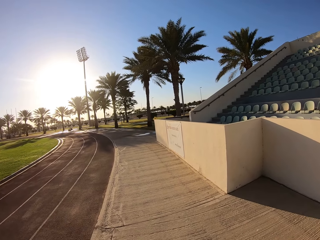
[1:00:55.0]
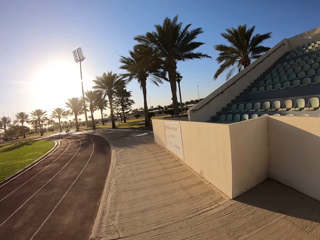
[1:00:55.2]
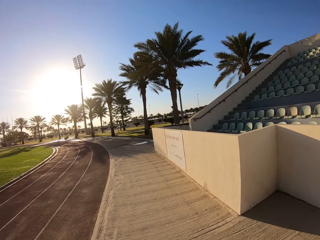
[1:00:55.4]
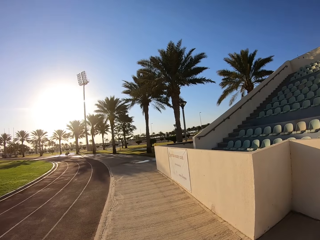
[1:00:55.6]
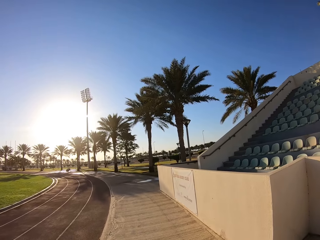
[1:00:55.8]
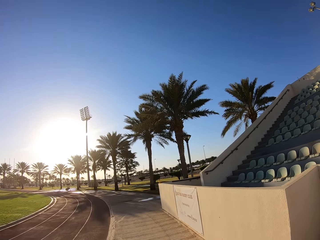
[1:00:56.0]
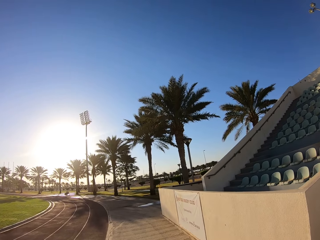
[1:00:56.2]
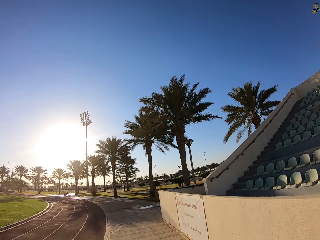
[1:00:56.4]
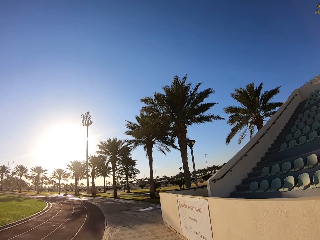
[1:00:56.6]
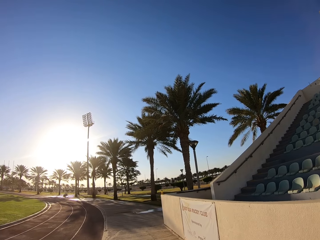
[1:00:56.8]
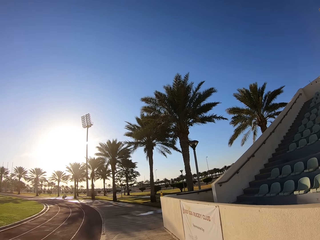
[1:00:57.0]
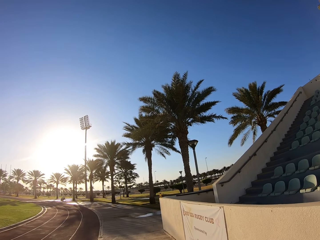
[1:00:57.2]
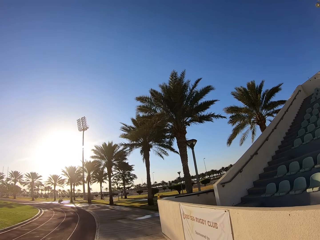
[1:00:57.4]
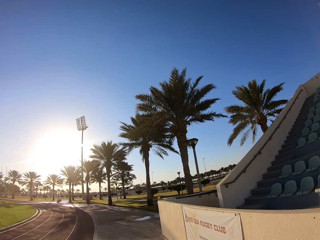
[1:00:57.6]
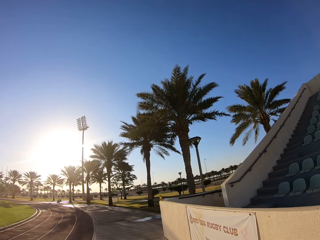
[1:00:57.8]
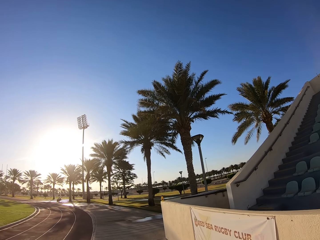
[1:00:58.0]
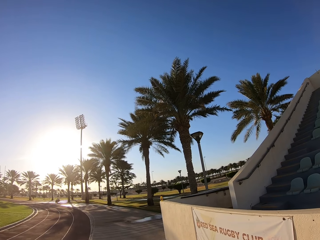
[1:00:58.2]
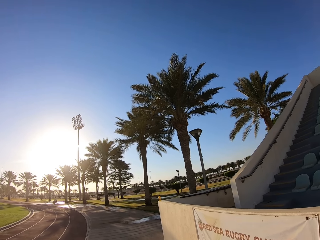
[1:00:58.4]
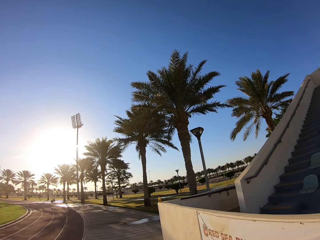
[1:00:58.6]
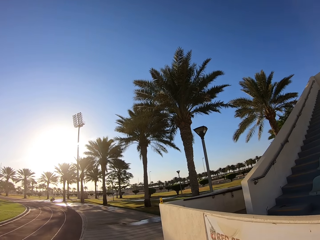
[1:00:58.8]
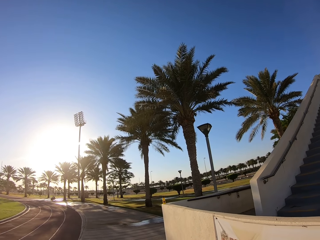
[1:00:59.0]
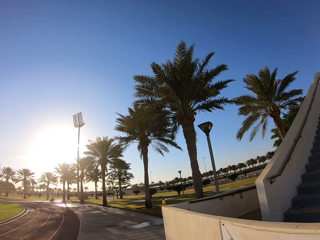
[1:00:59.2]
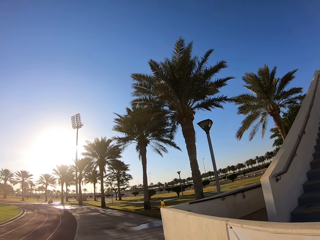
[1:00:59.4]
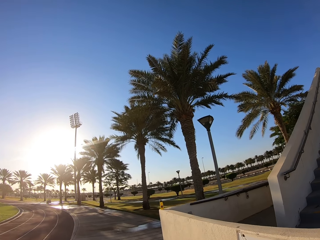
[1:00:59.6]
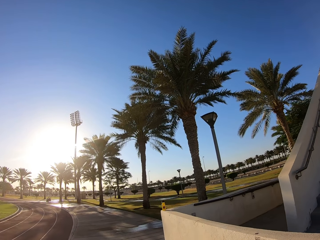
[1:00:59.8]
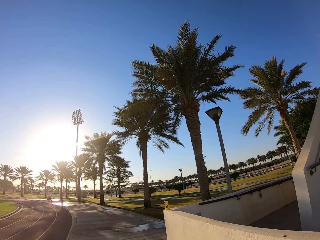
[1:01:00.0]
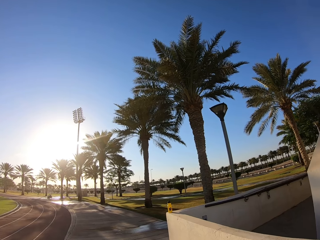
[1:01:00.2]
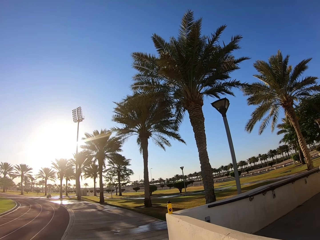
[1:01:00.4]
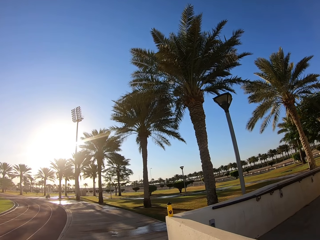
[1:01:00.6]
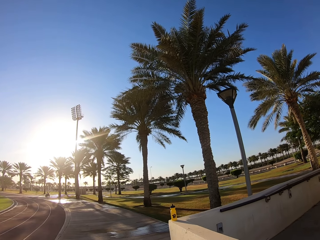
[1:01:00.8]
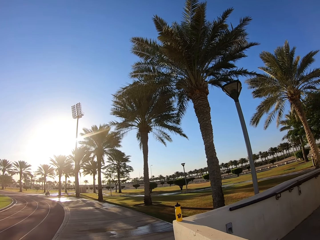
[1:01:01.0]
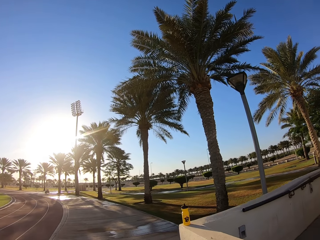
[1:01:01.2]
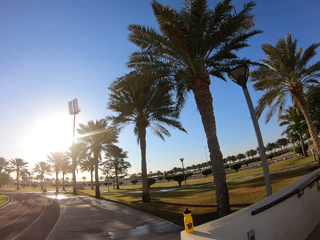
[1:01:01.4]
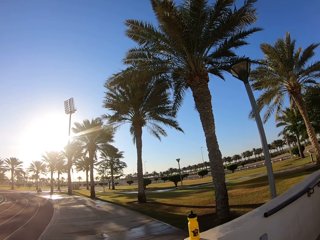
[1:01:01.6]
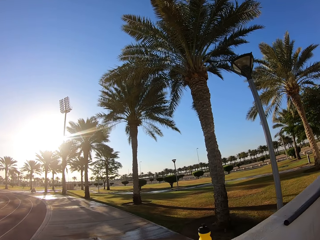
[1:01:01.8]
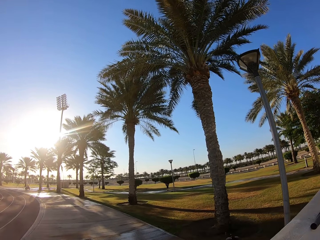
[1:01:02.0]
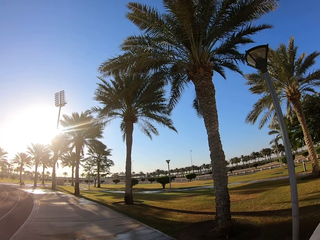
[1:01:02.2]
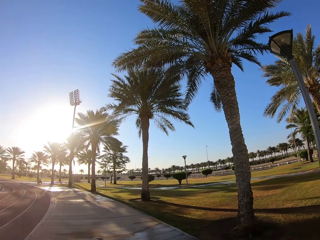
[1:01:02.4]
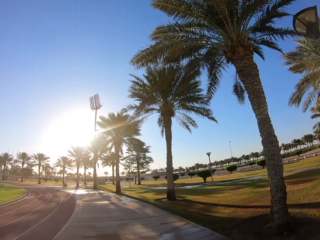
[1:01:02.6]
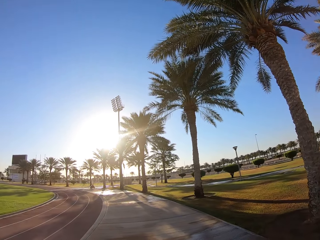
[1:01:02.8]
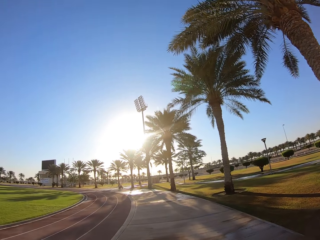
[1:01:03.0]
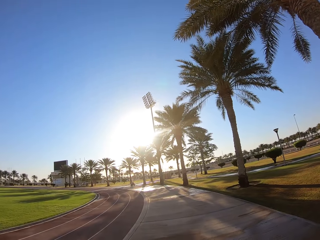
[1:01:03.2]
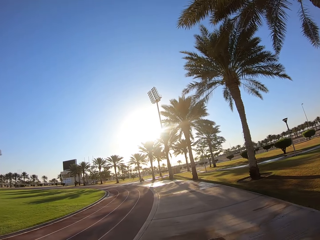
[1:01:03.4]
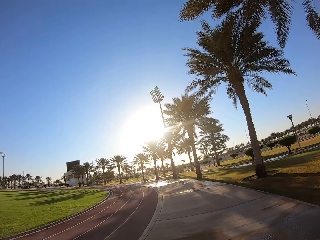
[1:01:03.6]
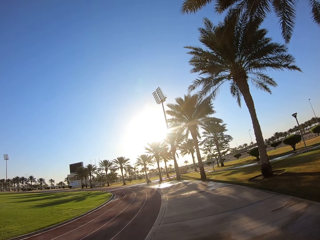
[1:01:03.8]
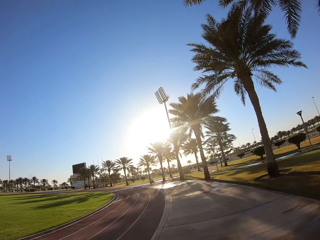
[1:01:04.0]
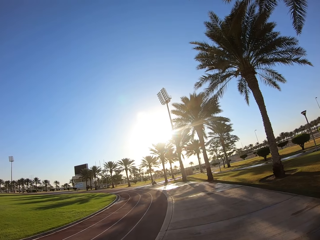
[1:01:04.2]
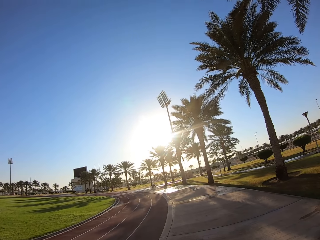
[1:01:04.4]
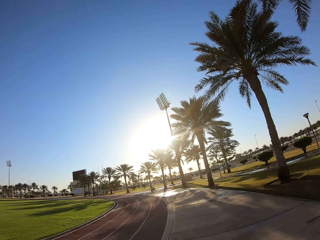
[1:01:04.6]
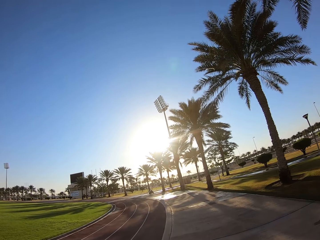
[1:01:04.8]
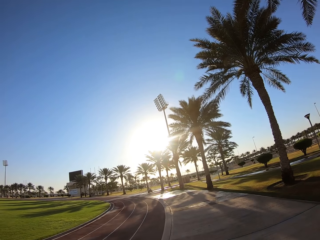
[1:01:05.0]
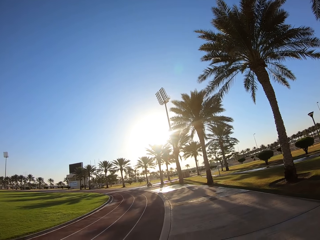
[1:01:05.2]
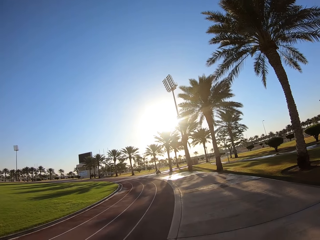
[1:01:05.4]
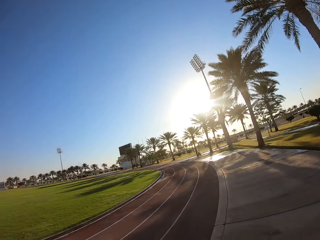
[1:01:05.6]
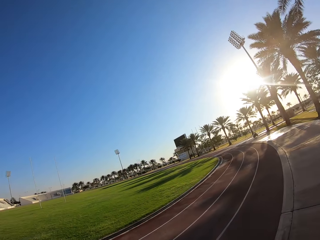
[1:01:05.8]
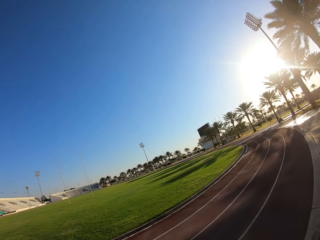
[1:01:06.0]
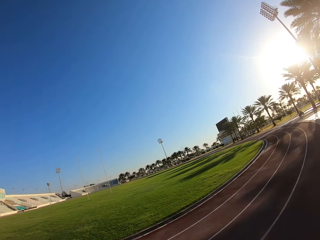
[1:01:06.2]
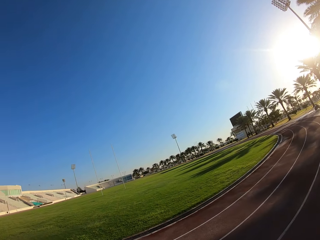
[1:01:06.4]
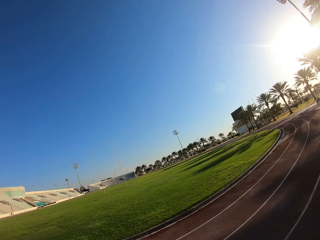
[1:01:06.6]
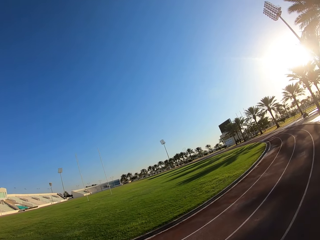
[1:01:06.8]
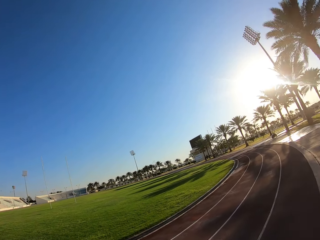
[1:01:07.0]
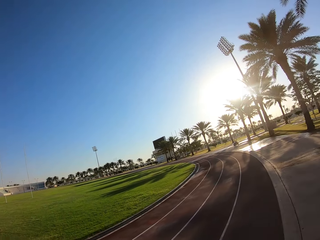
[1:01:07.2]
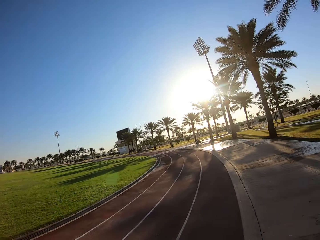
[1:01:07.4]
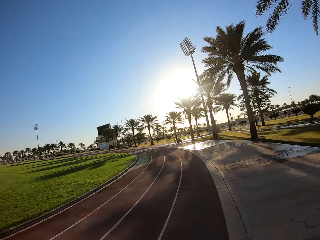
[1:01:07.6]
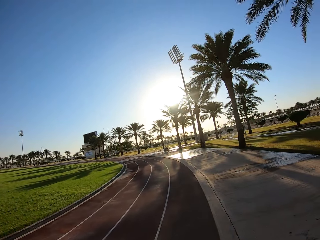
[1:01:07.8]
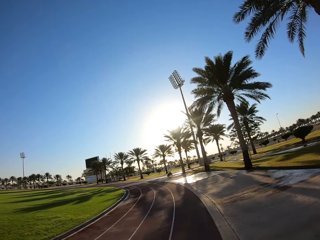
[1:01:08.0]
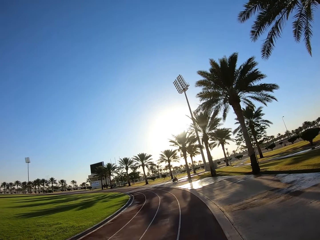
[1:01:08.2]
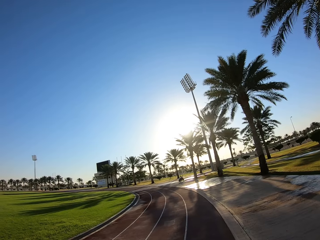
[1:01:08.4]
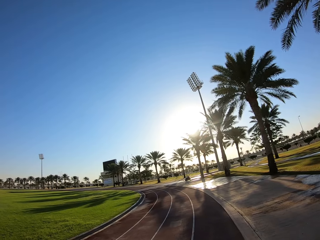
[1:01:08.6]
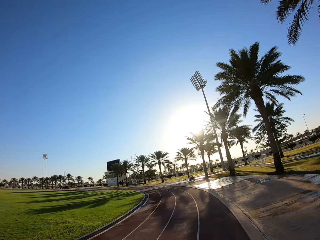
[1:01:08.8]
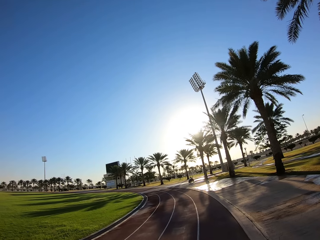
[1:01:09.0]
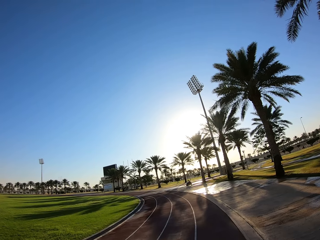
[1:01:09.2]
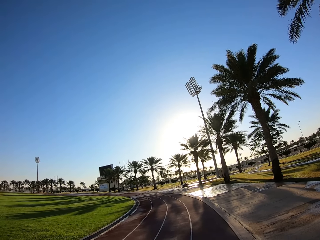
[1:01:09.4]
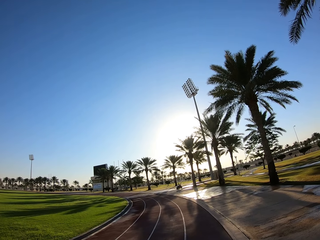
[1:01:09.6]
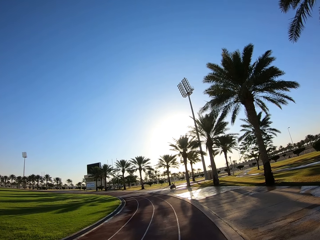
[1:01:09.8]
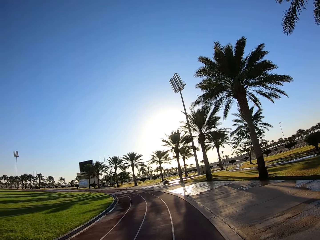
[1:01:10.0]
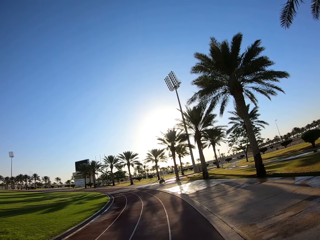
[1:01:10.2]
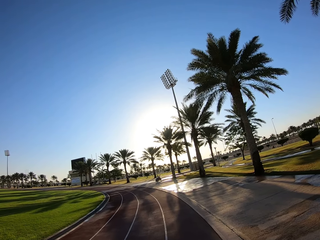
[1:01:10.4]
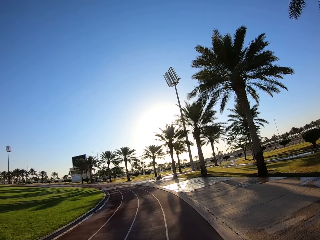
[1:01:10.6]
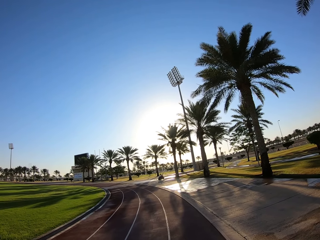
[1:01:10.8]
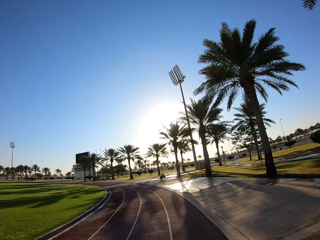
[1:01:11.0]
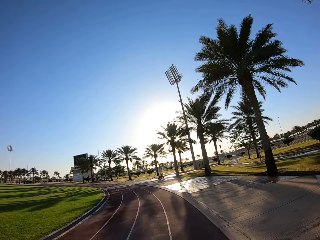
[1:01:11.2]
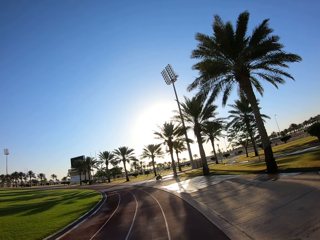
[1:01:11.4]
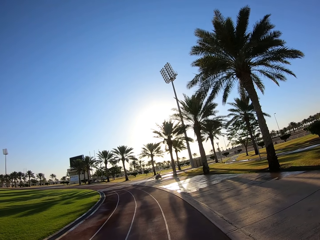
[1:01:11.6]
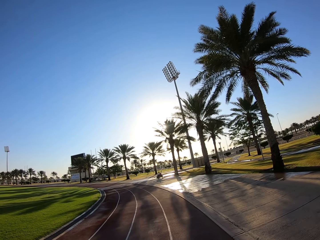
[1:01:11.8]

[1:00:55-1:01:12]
The camera wearer walks on the track.

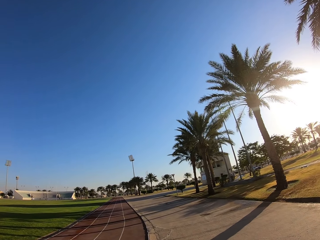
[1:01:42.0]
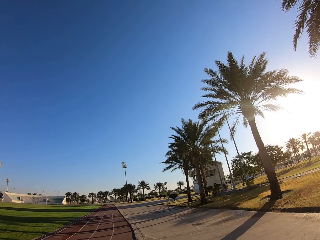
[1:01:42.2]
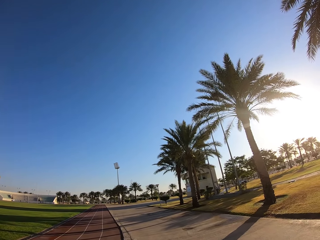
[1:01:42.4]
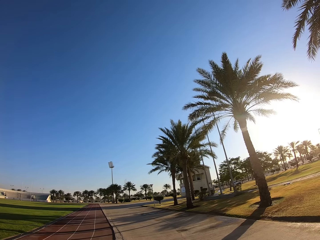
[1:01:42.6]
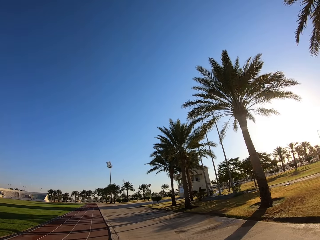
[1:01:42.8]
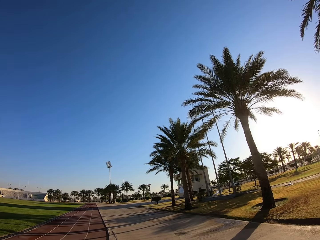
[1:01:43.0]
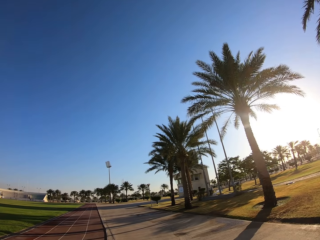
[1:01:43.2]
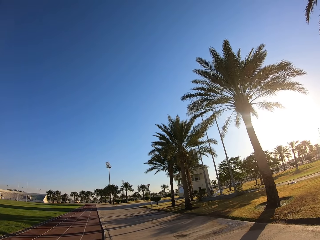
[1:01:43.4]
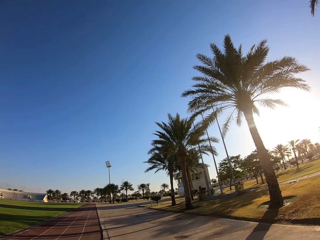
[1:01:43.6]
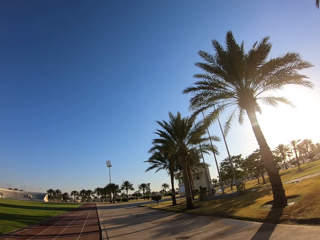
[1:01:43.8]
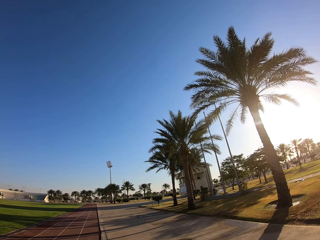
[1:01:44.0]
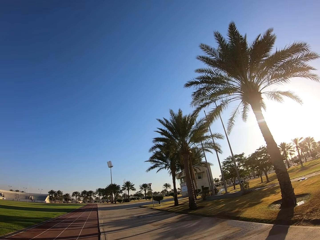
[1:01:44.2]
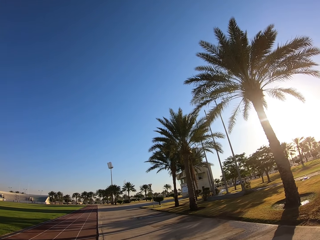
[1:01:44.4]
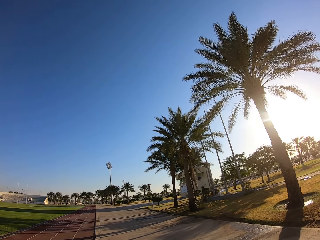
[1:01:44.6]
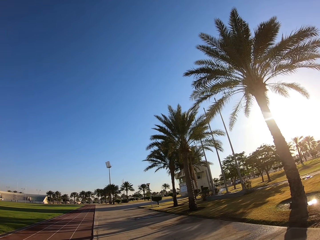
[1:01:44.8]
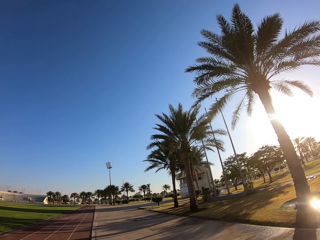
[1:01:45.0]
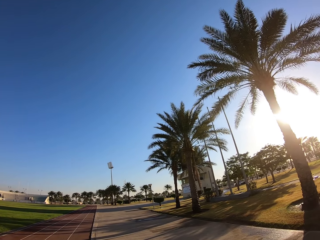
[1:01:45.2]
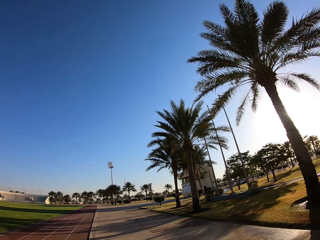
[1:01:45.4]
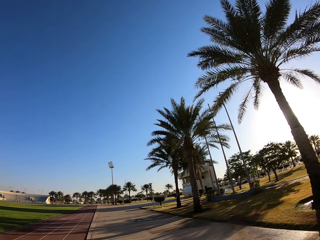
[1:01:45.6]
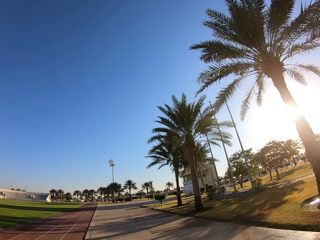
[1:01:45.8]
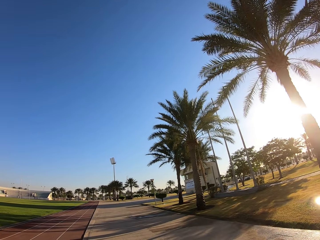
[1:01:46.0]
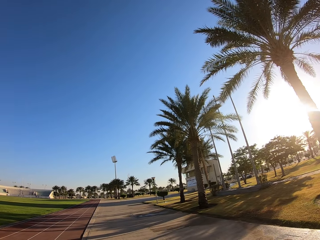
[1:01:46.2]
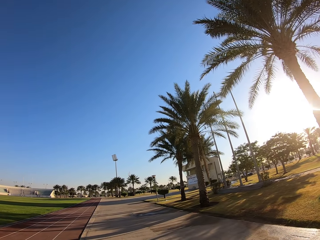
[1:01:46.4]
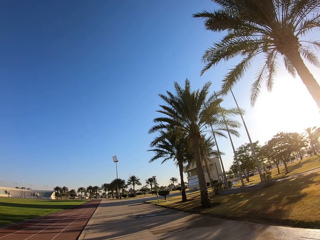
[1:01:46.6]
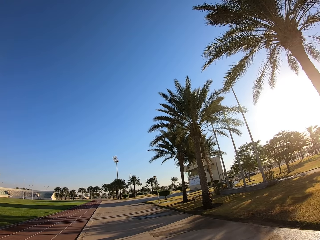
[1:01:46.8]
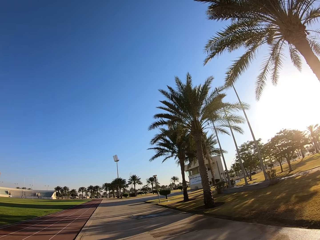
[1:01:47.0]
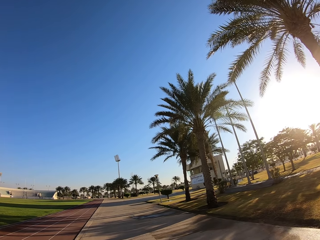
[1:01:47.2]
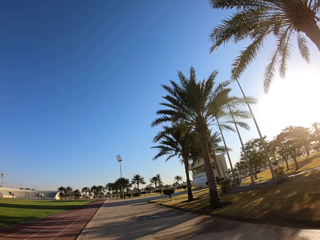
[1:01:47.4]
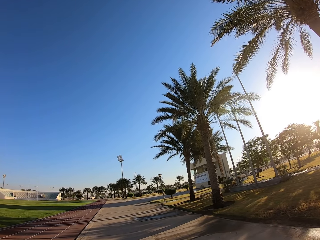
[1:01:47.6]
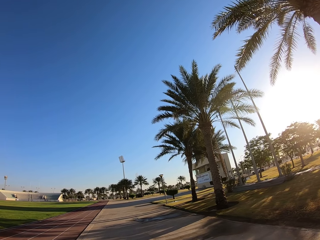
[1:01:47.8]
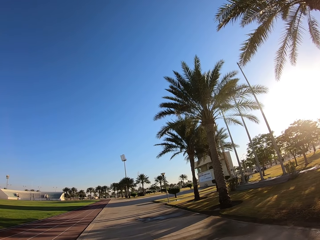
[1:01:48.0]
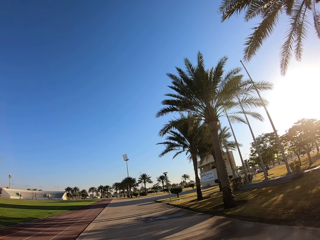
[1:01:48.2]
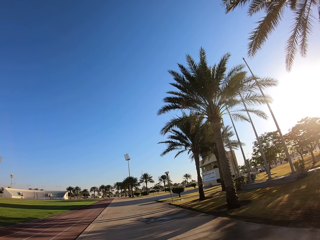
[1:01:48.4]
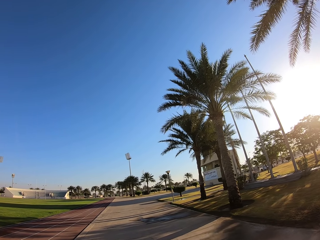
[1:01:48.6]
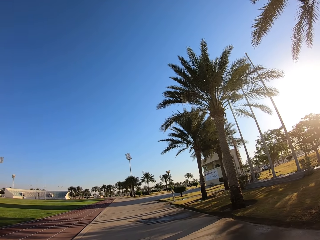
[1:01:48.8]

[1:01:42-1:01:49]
The camera wearer walks on the pavement.
